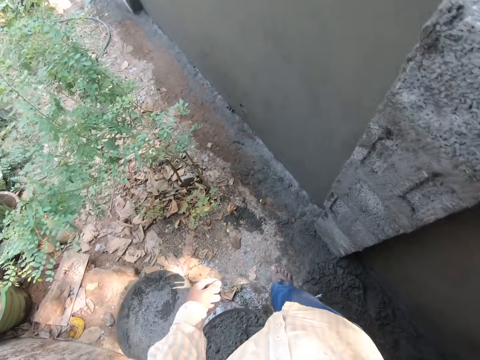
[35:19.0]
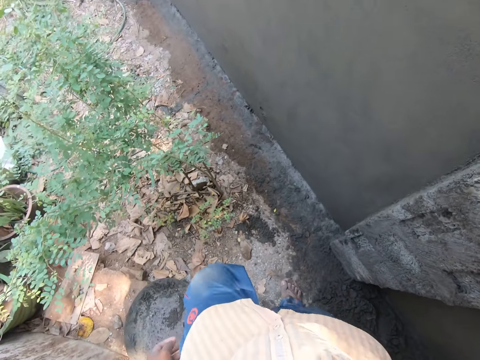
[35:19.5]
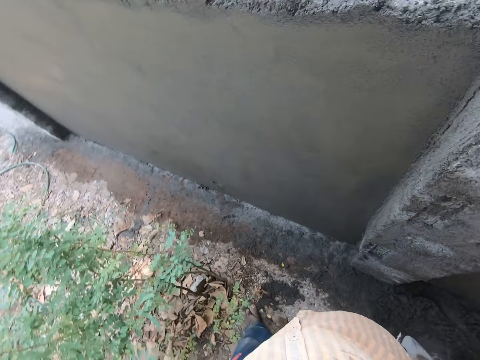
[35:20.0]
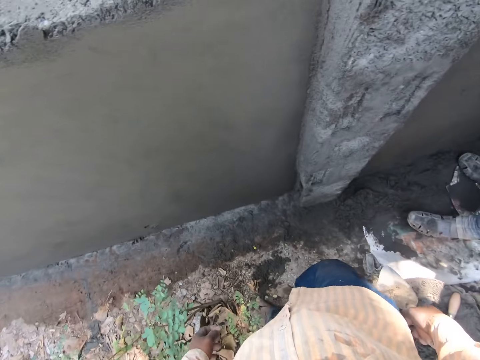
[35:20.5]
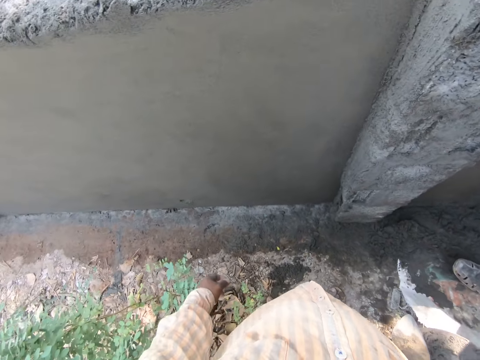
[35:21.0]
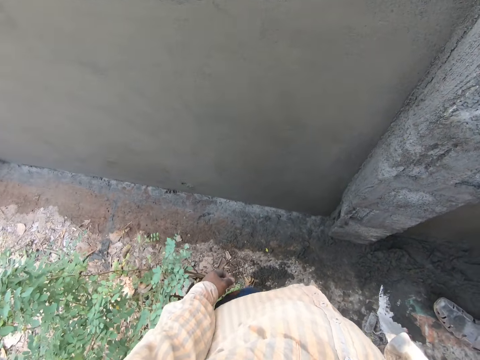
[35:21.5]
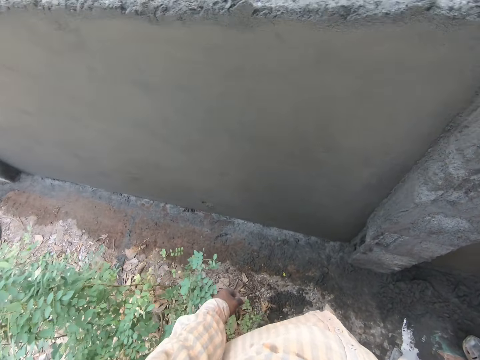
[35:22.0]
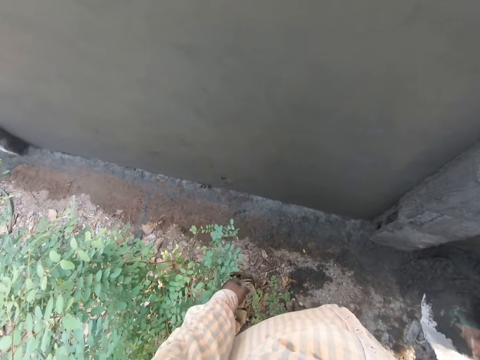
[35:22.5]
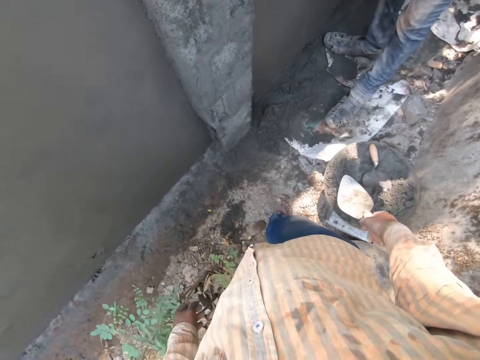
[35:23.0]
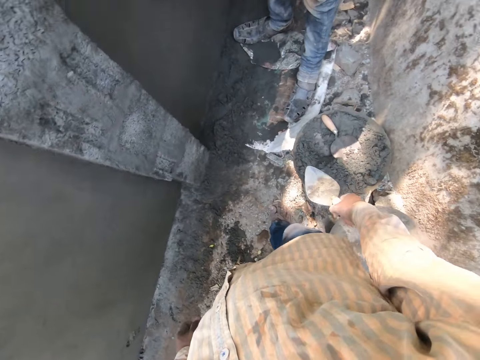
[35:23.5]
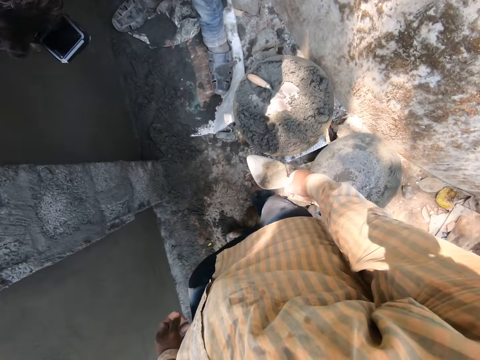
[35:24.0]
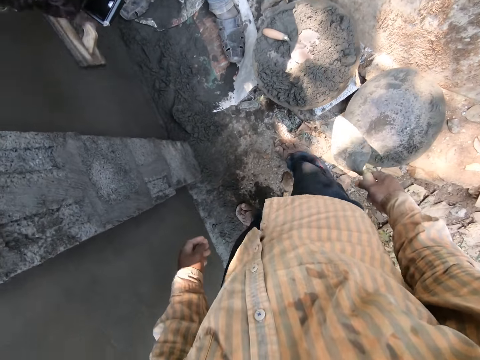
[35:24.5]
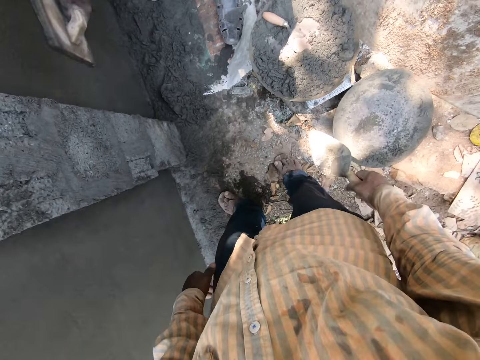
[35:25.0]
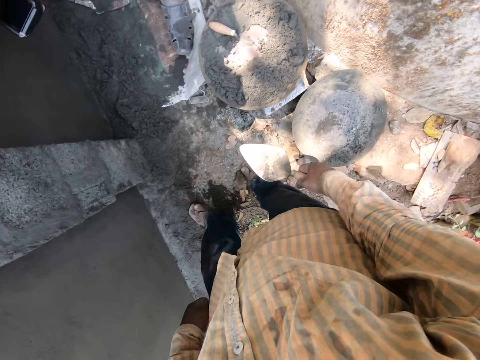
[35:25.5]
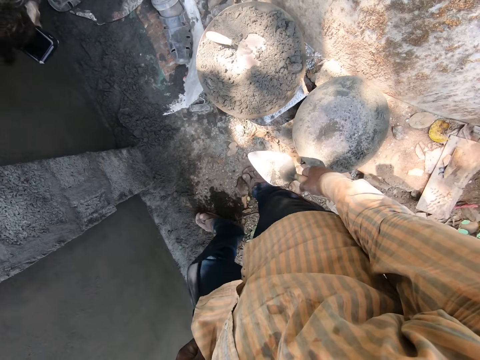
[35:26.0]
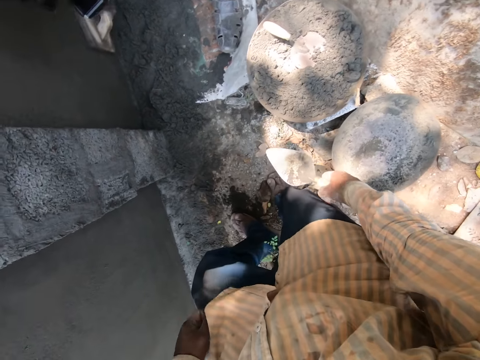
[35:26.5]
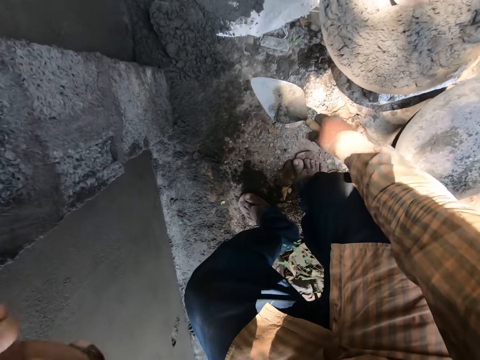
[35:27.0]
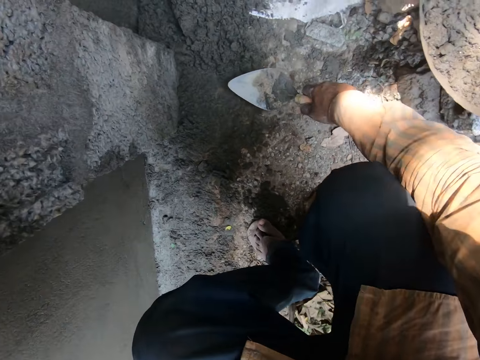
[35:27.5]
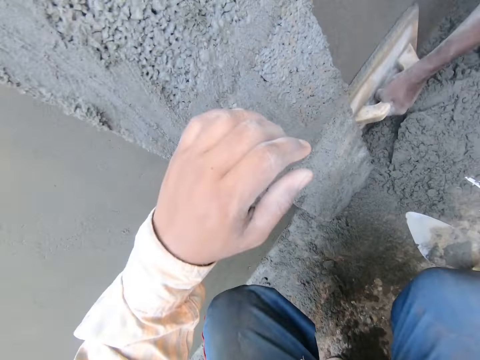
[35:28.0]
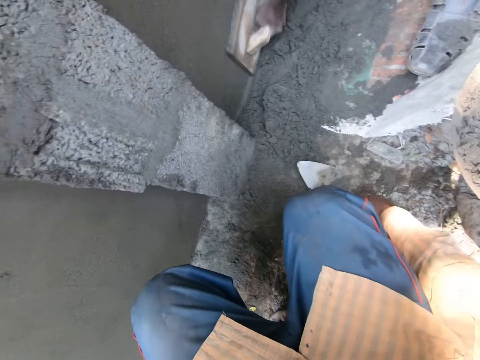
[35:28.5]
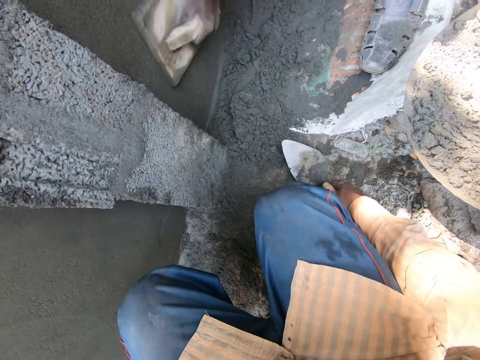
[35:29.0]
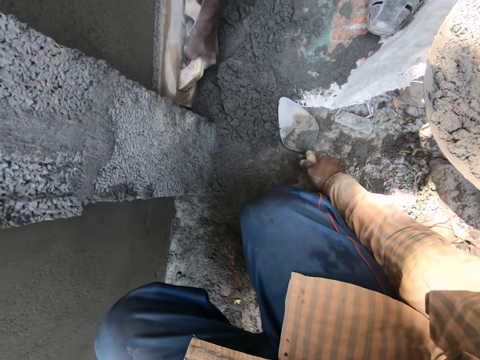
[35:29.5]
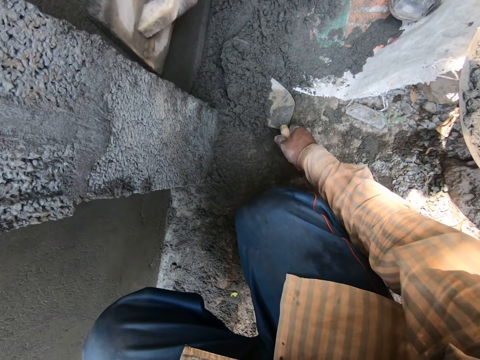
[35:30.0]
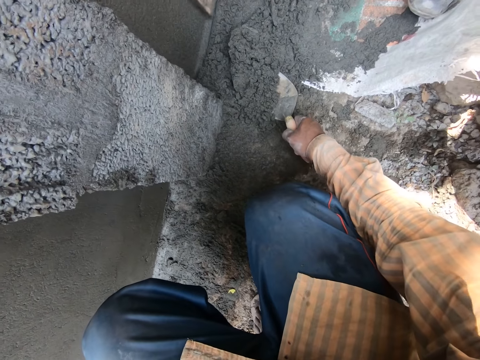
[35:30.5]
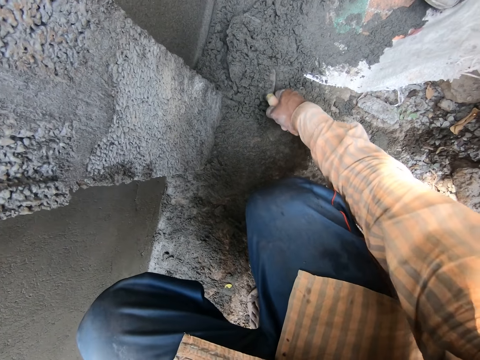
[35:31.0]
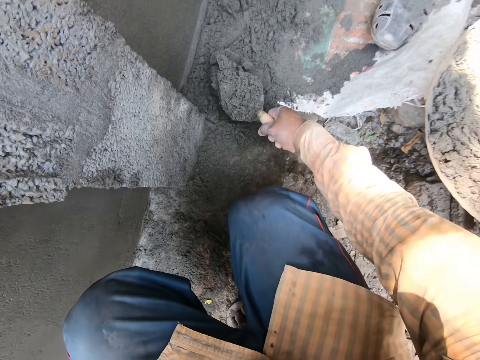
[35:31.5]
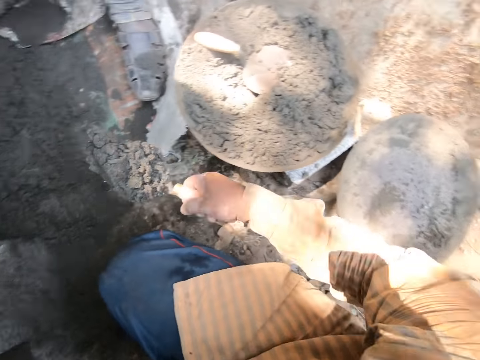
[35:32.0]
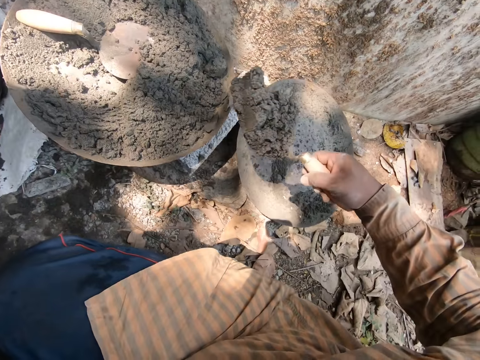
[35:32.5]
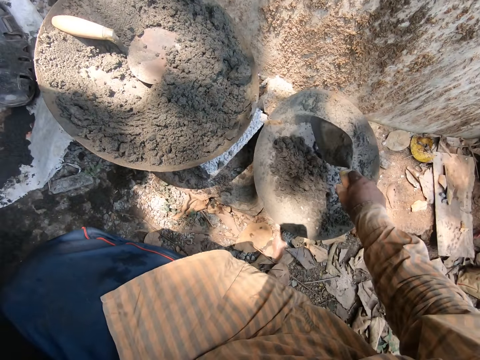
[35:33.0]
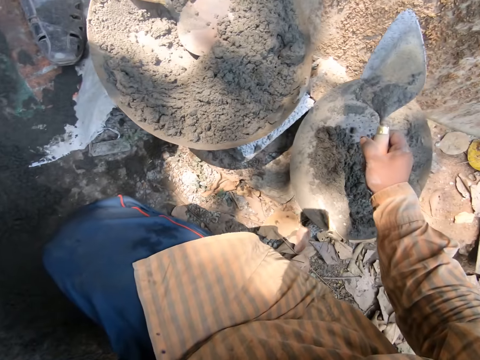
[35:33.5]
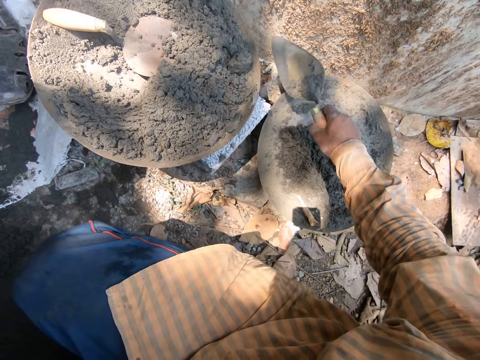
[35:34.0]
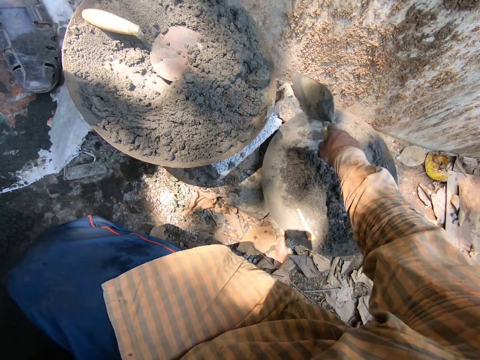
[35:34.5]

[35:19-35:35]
A man smoothens the wall with the wooden plastering trowel in his left hand. The camera wearer places his left hand on the wall. He scoops cement mixture from the ground with the trowel in his right hand. He pours the cement mixture in a tray on a block with the trowel in his right hand.

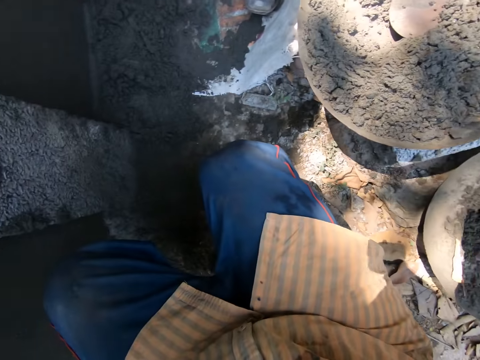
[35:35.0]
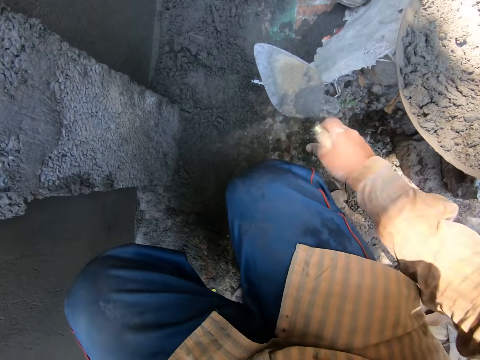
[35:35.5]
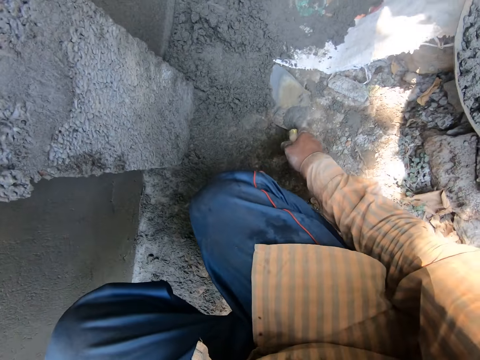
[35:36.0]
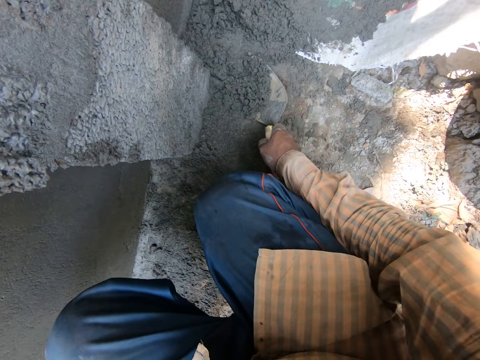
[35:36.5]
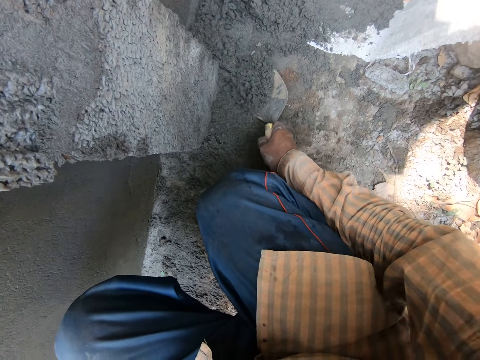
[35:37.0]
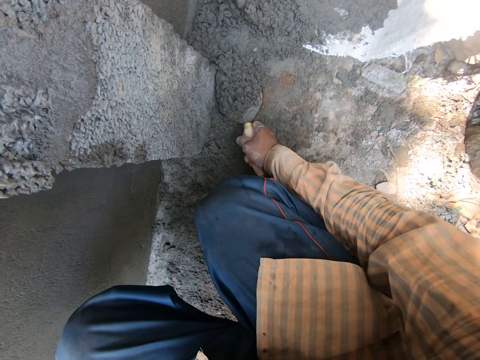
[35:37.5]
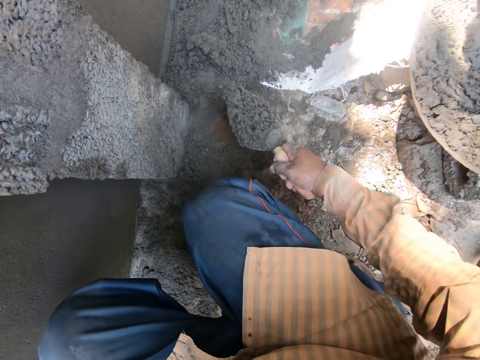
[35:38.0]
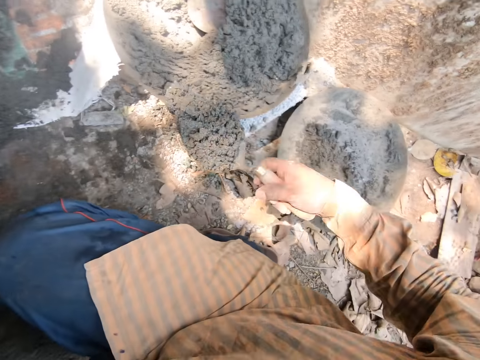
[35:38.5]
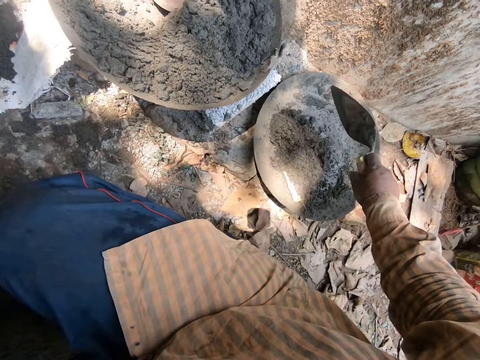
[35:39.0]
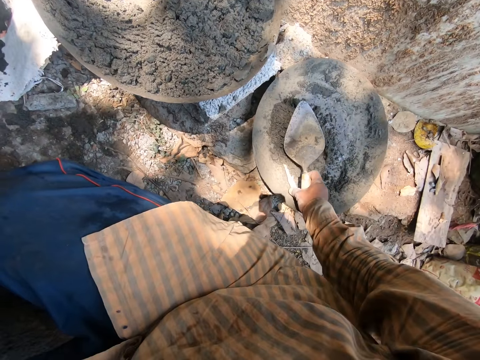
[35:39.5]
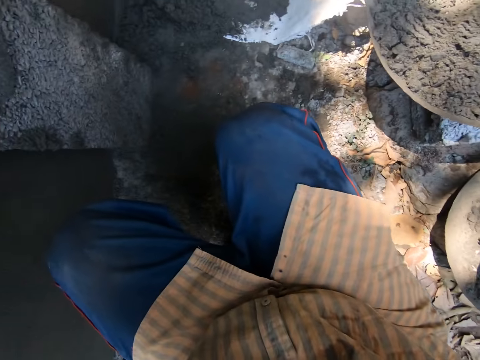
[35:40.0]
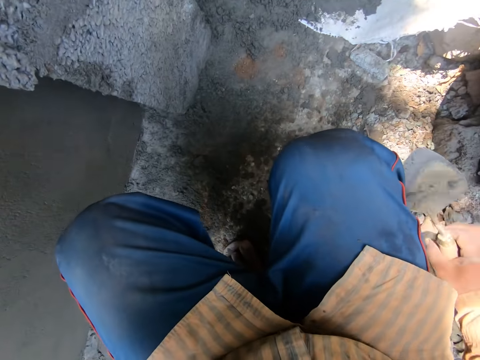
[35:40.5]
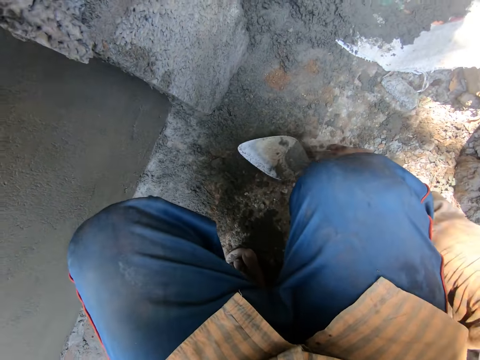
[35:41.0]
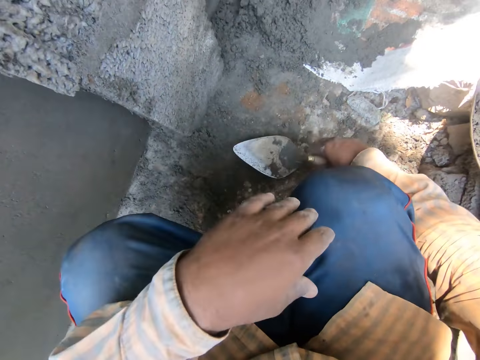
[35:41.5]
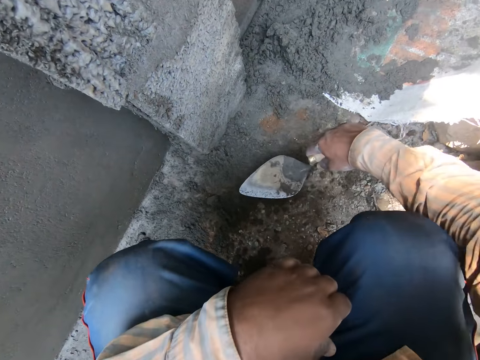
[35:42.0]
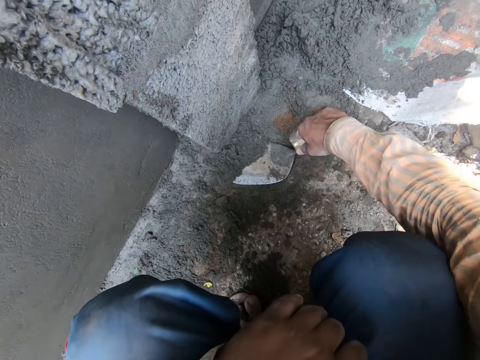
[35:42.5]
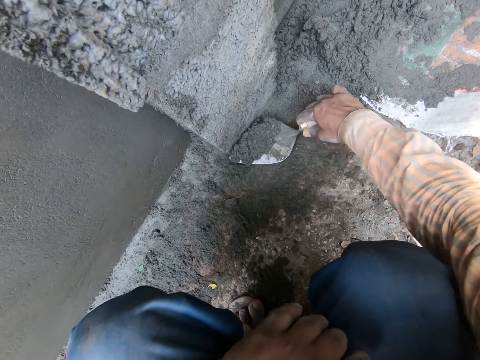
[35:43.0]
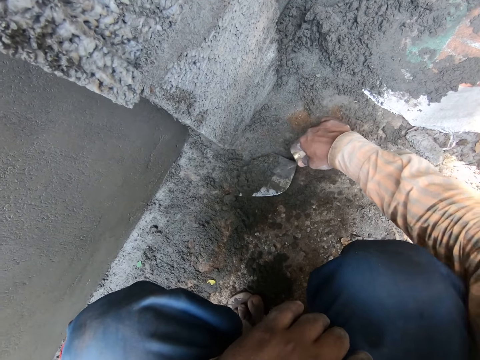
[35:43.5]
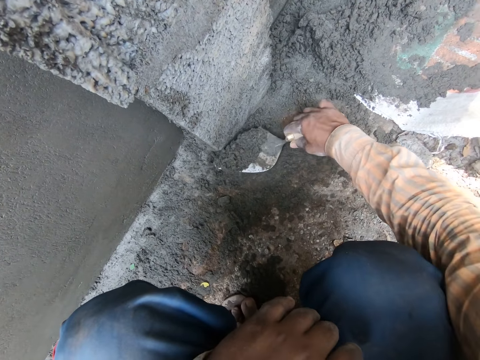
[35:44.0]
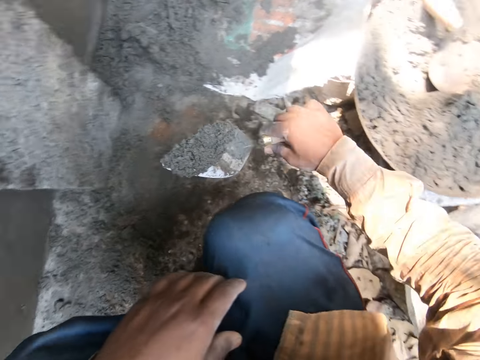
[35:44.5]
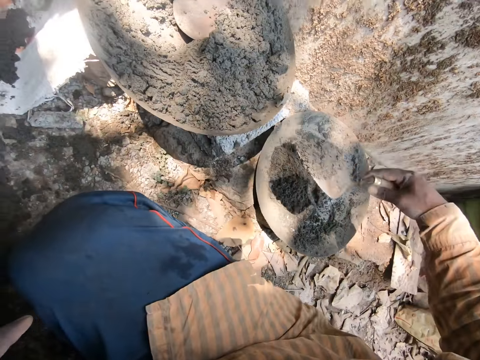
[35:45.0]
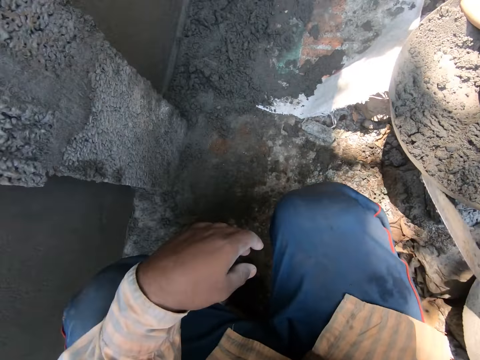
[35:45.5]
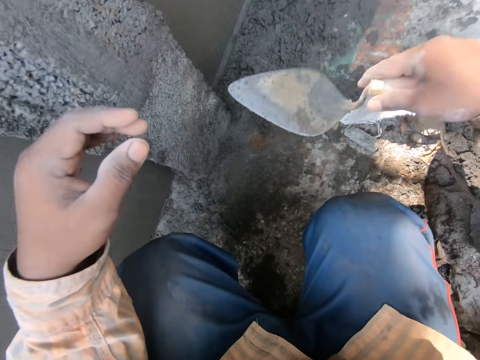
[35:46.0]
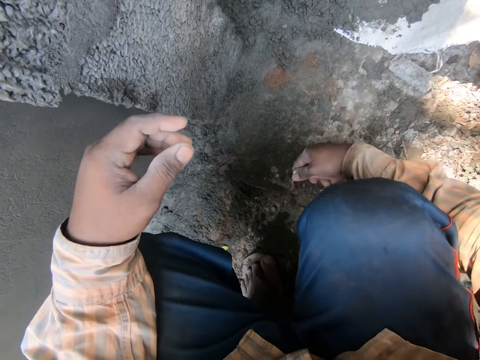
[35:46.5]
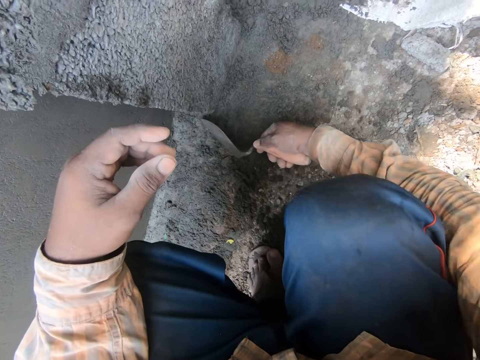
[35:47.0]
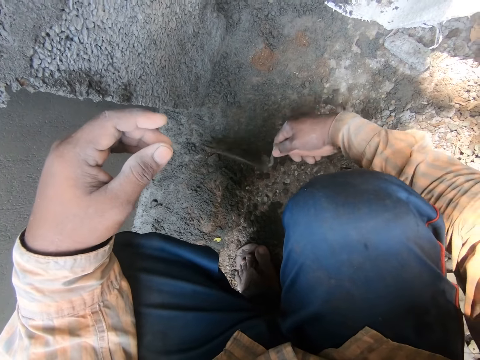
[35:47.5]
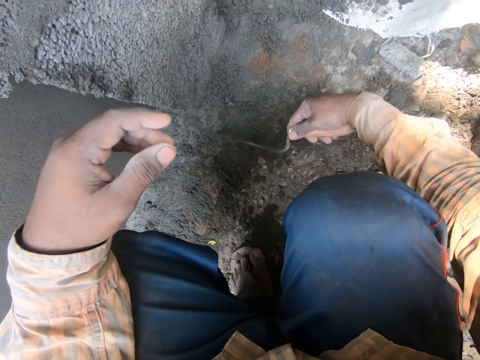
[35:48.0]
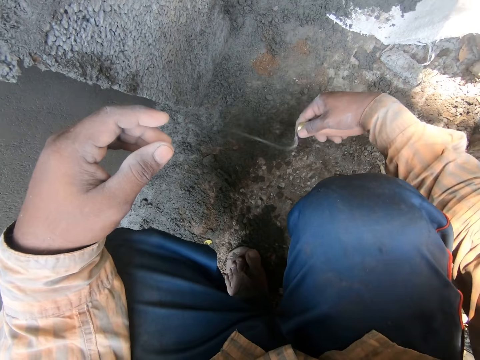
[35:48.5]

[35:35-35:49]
The camera wearer scoops cement mixture from the ground with the trowel in his right hand. He pours the cement mixture in the tray on the block with the trowel in his right hand. He touches the cement mixture in the tray with the trowel in his right hand. He scoops cement mixture from the ground with the trowel in his right hand. He pours the cement mixture in the tray on the block with the trowel in his right hand. He gathers cement mixture on the ground with the trowel in his right hand.
